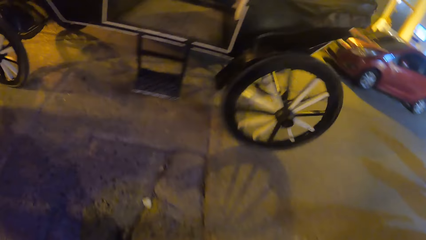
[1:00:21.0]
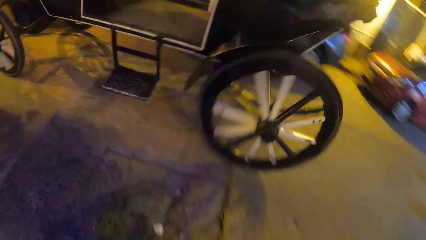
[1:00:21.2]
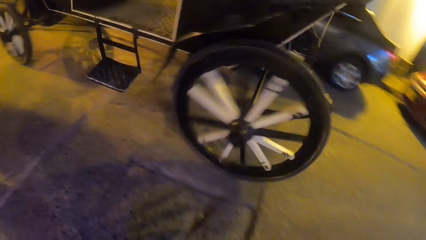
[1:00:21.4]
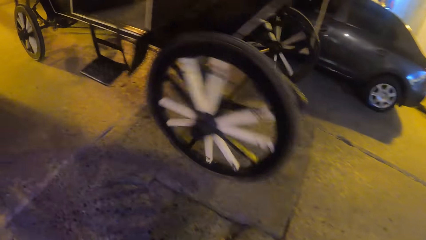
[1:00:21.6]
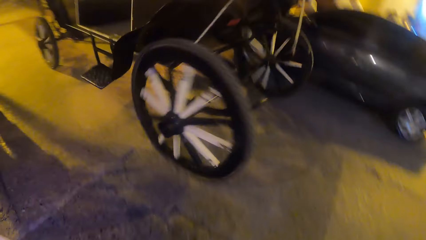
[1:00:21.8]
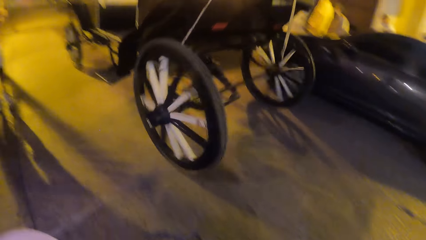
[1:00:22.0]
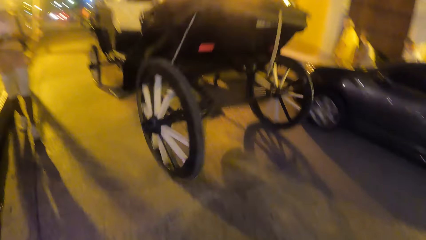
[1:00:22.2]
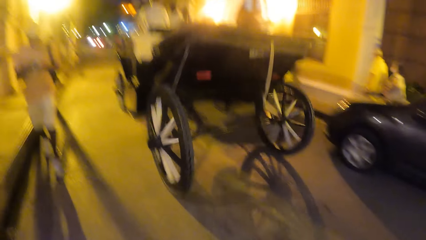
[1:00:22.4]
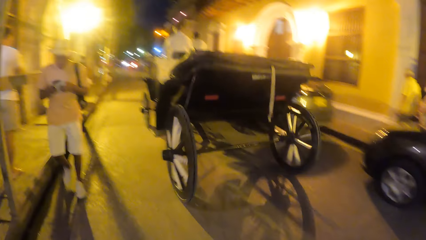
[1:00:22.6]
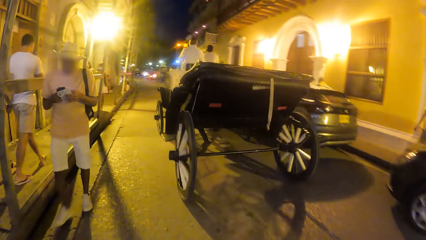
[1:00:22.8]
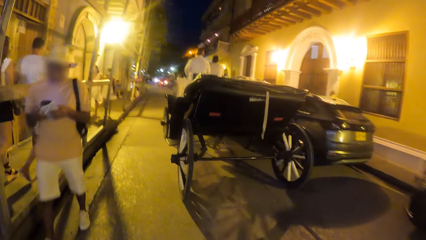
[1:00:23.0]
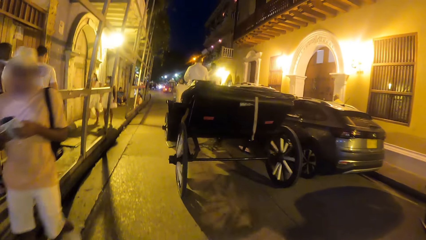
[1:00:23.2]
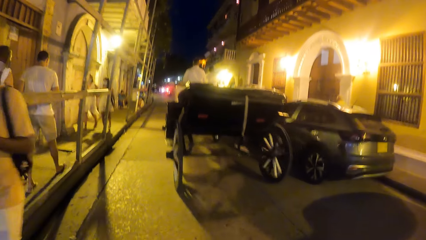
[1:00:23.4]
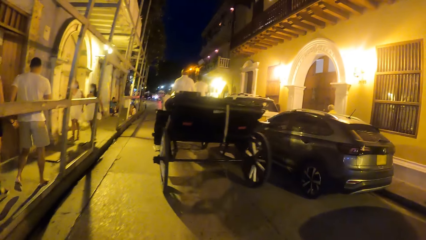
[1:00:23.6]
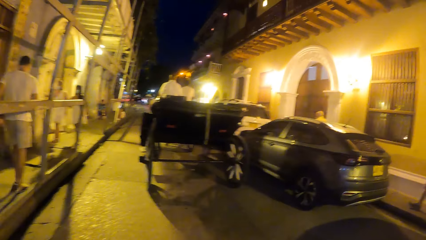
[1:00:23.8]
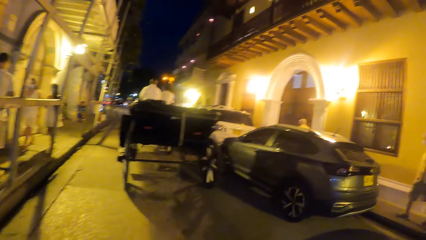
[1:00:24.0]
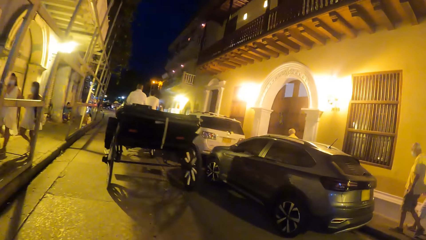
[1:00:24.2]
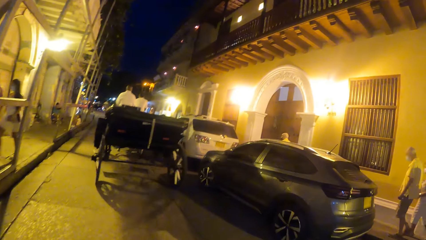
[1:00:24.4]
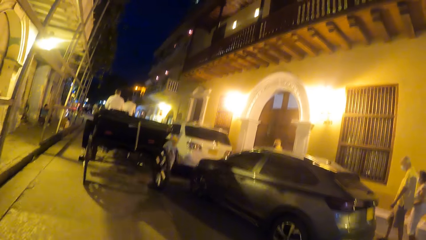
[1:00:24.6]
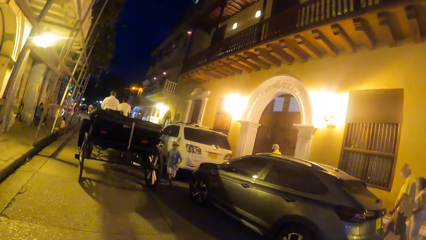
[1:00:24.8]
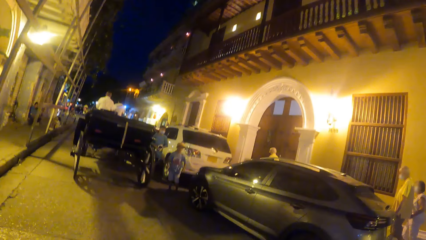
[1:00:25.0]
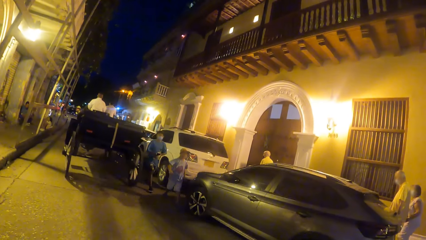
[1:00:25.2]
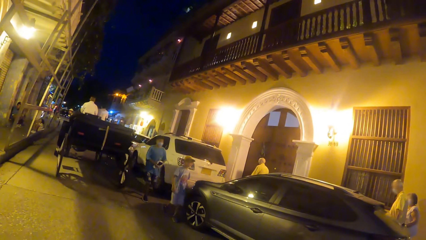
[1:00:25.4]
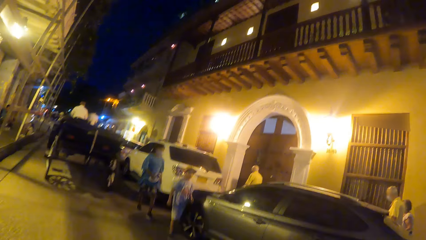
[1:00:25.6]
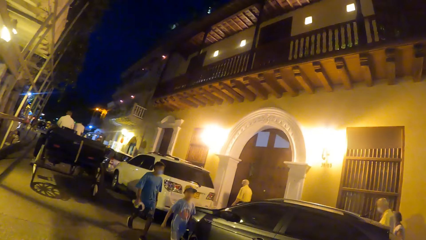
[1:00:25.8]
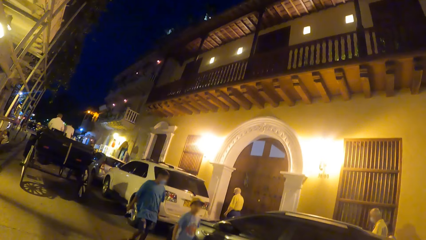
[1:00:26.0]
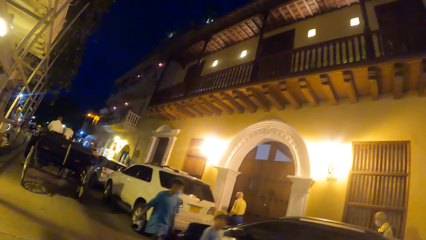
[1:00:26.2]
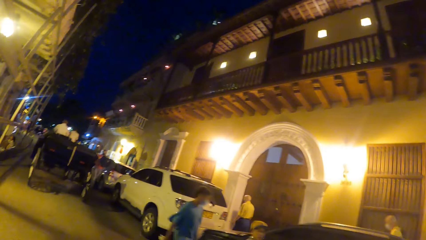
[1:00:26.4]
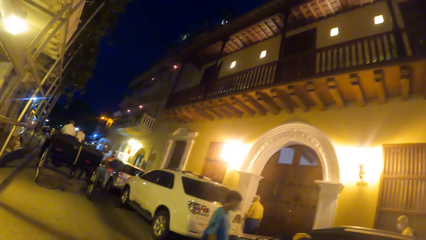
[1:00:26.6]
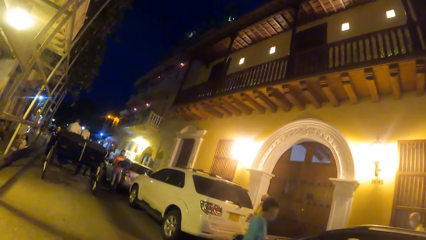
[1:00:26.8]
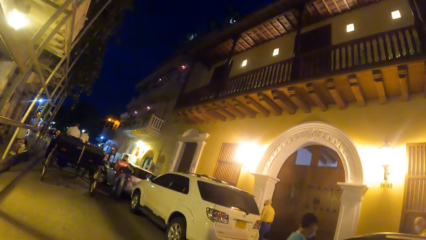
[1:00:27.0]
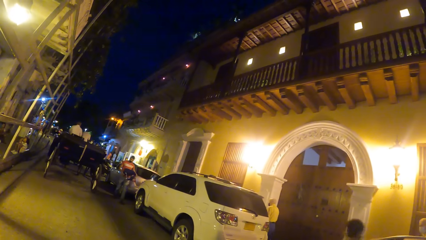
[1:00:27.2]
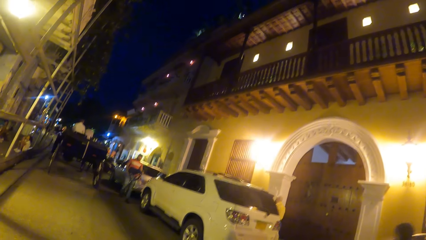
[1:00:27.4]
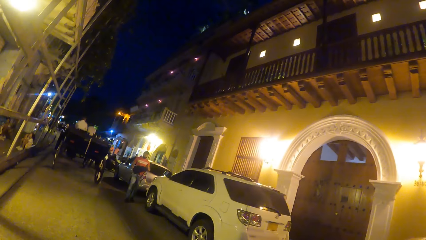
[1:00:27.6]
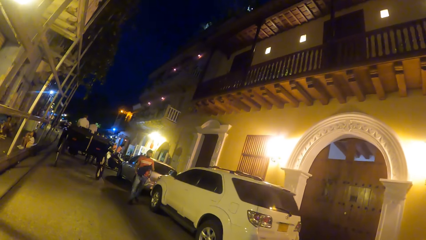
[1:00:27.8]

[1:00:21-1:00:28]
The camera wearer walks on the road.

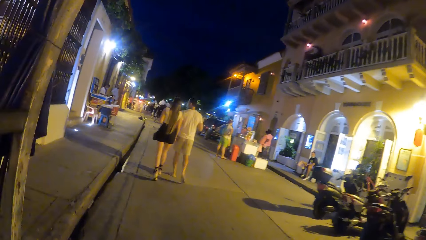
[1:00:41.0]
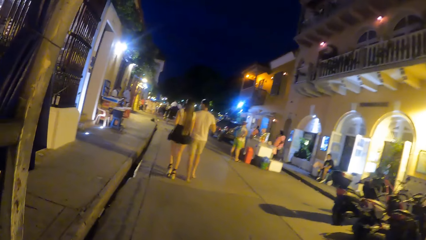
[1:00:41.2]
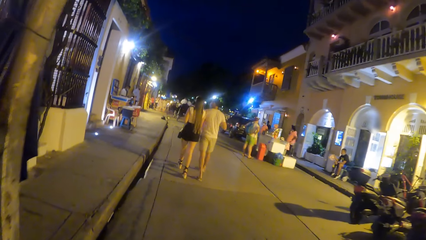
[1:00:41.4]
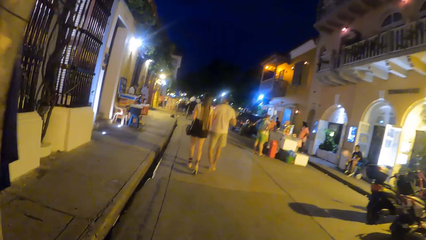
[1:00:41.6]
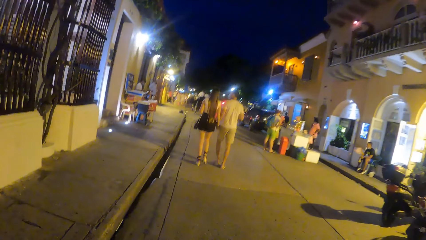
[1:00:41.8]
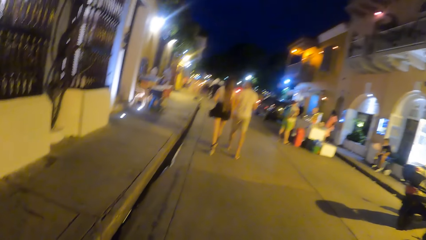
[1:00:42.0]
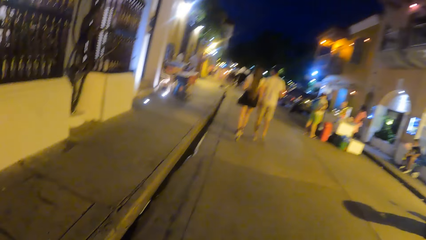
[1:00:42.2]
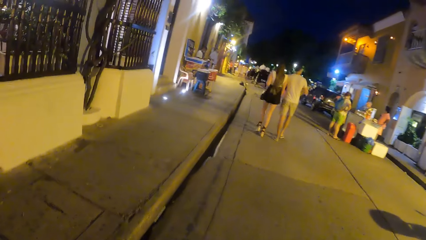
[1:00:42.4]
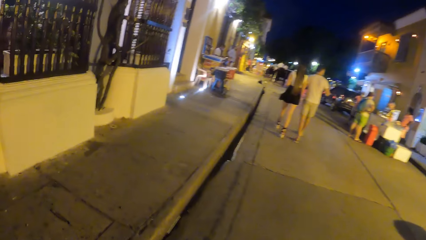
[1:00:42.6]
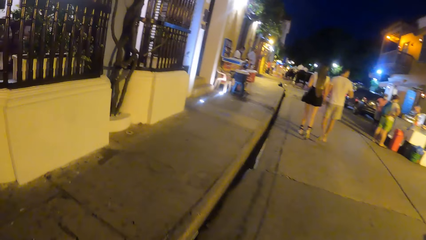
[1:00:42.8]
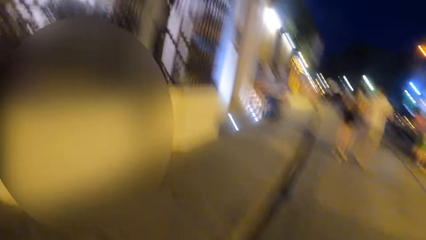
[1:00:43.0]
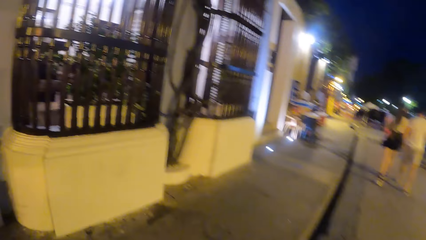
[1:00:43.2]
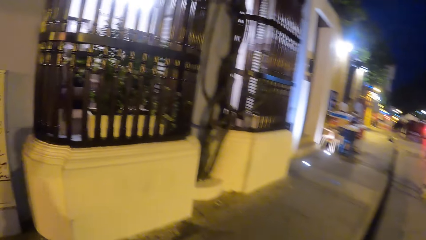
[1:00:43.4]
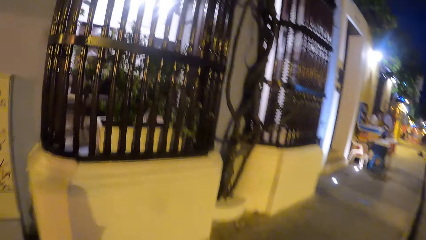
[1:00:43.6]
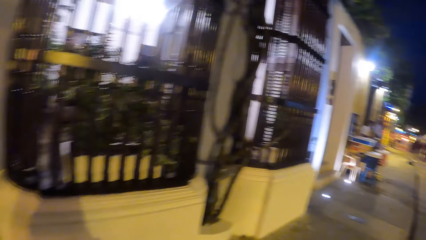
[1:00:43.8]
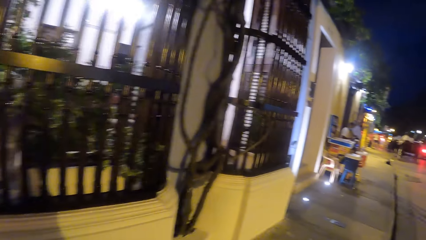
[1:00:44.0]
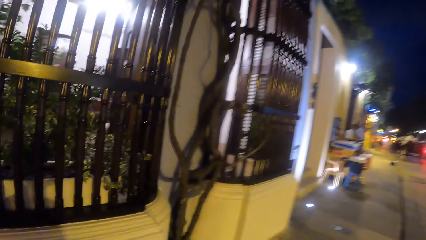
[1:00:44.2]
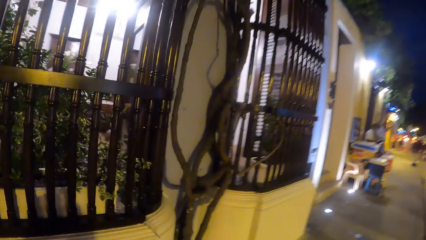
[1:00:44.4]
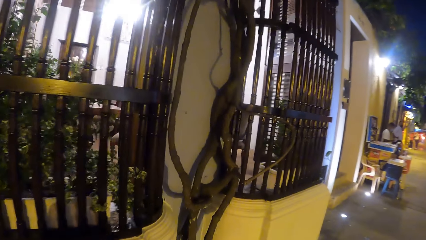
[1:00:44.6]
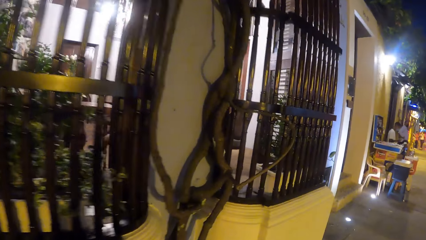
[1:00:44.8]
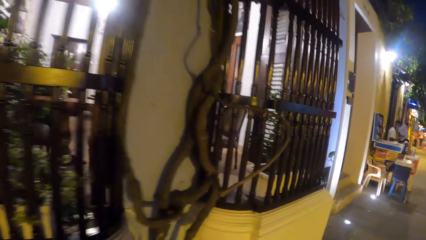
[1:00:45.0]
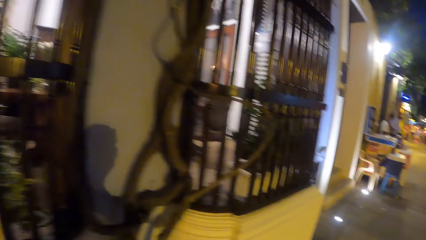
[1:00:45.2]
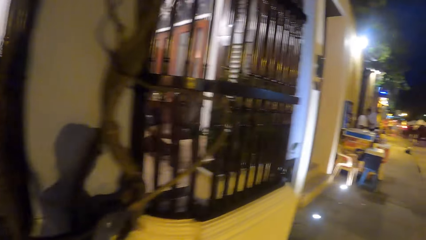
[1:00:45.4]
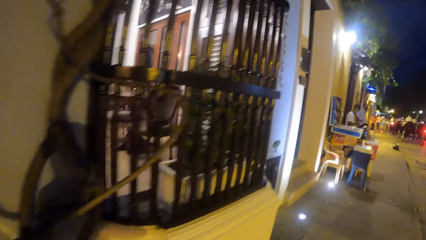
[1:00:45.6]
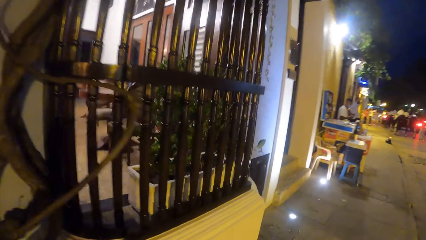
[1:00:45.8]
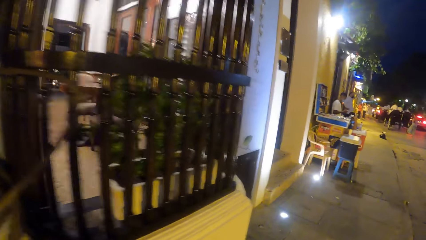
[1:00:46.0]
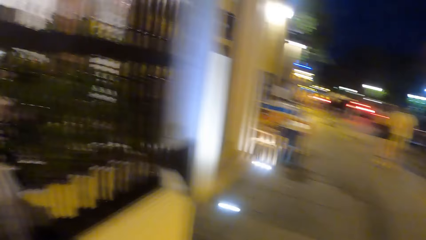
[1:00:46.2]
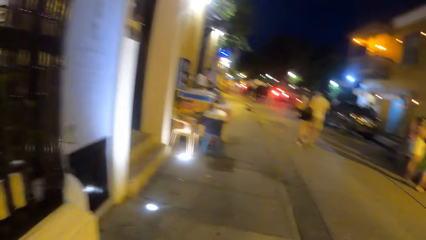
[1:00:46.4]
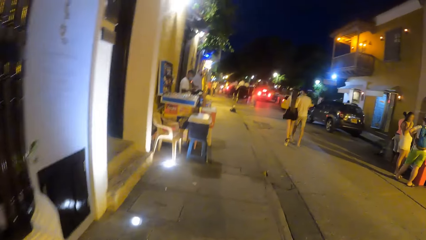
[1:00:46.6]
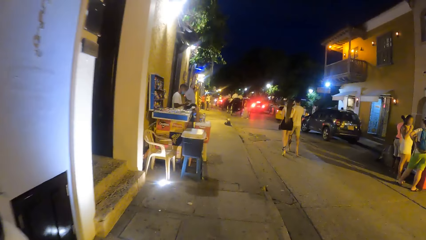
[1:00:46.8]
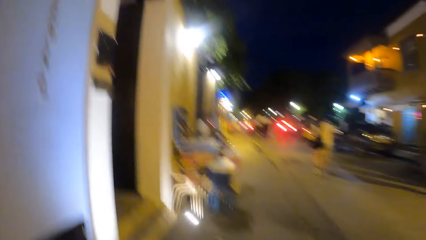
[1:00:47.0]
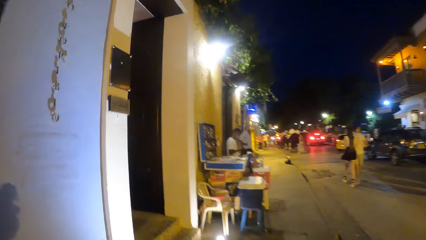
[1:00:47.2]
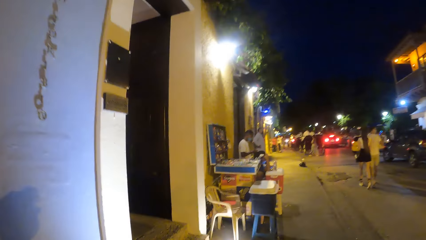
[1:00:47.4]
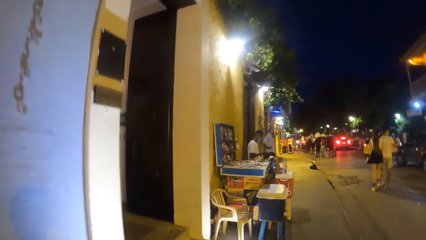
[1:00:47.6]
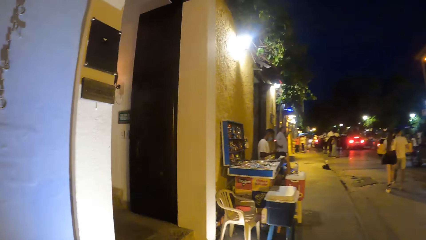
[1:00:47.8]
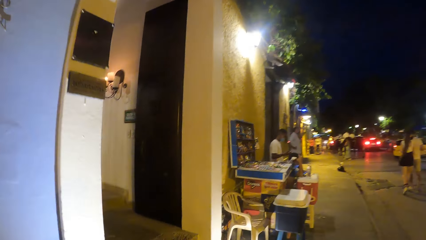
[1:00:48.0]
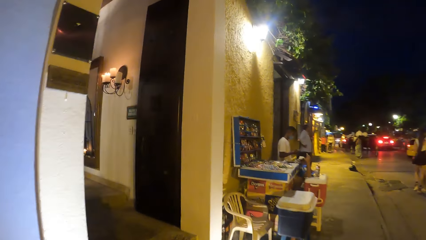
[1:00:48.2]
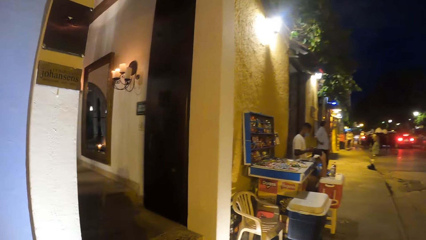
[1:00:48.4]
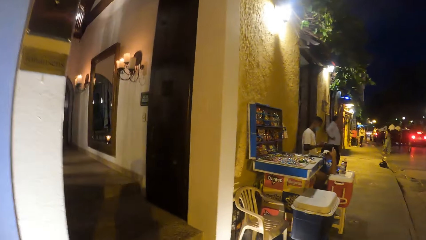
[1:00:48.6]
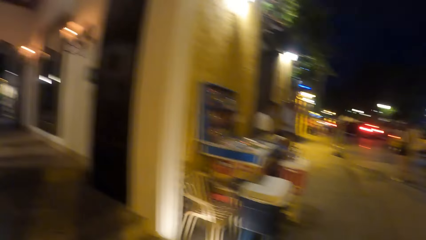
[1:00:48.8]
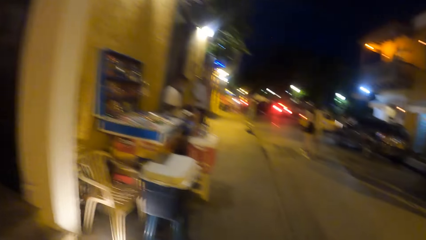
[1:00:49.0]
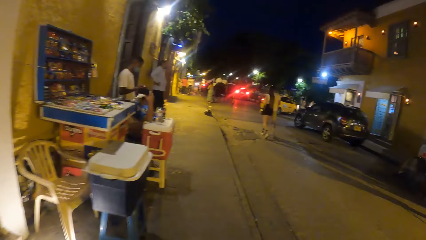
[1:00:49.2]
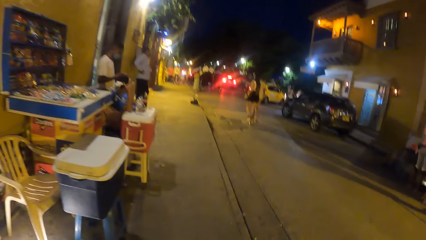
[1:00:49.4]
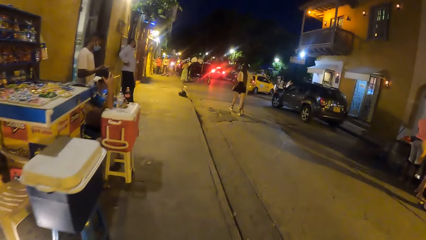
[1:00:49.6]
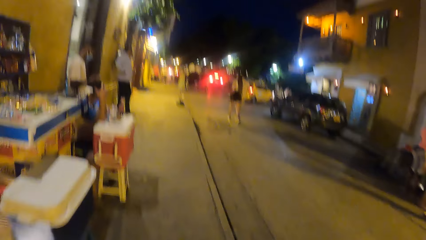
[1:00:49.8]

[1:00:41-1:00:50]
The camera wearer walks on the pedestrian walkway.
